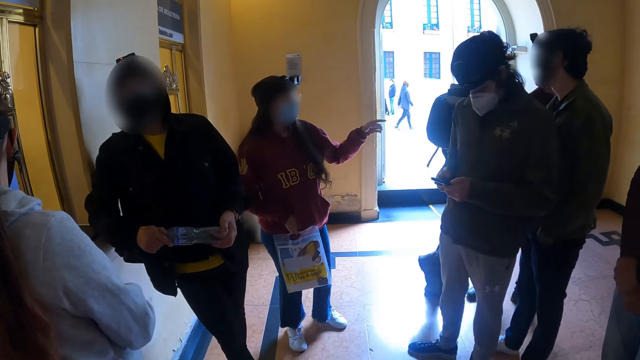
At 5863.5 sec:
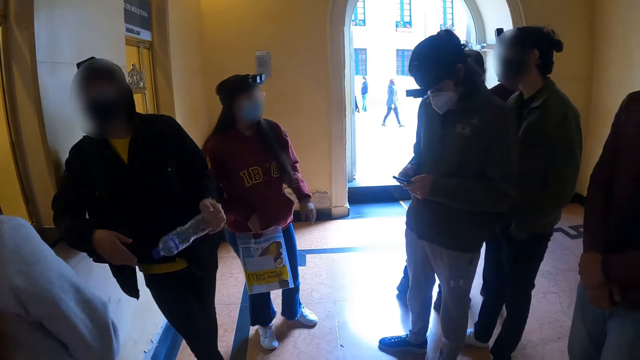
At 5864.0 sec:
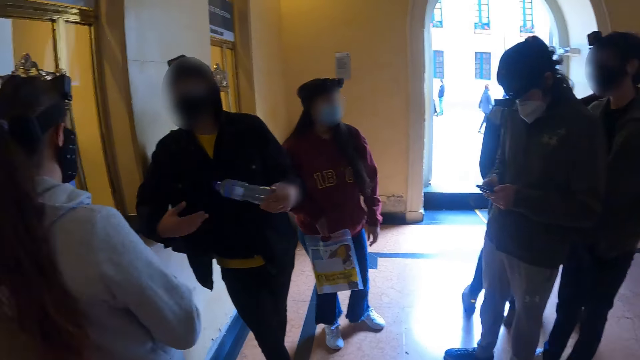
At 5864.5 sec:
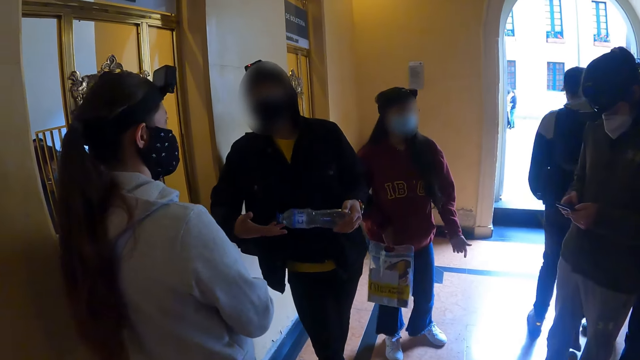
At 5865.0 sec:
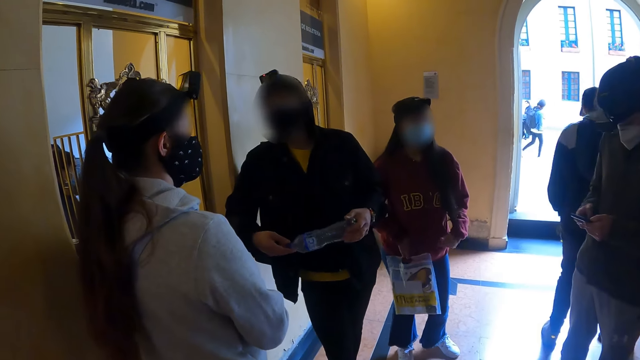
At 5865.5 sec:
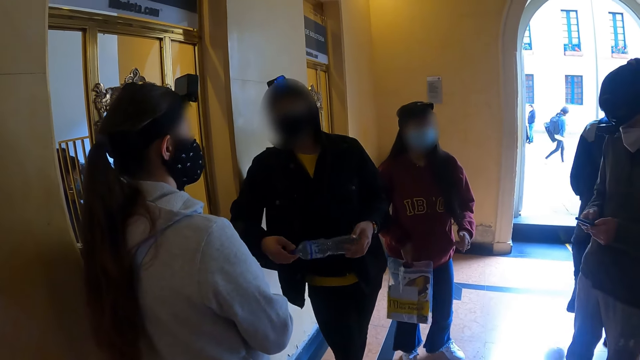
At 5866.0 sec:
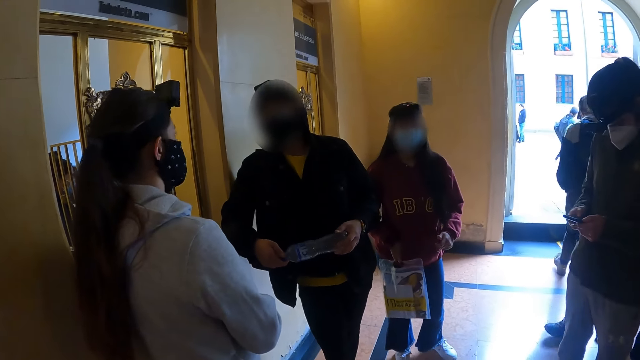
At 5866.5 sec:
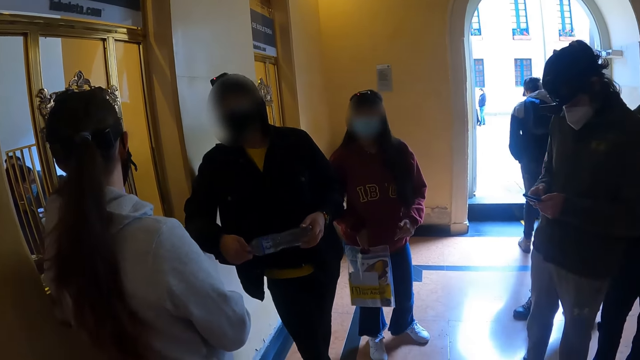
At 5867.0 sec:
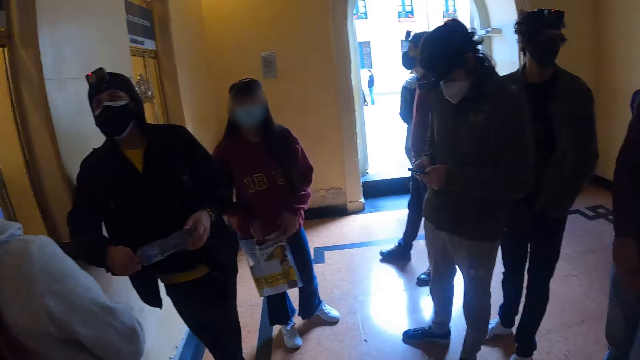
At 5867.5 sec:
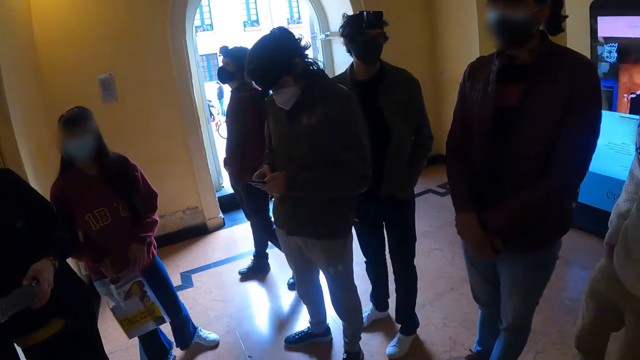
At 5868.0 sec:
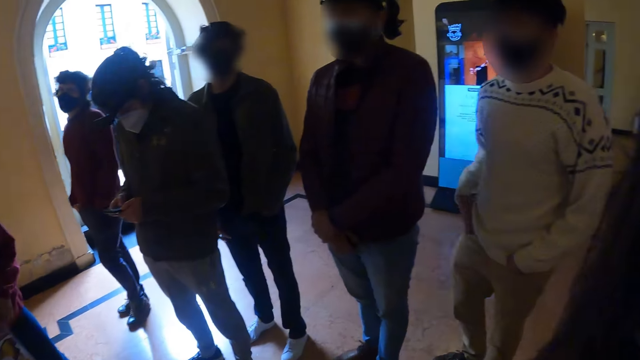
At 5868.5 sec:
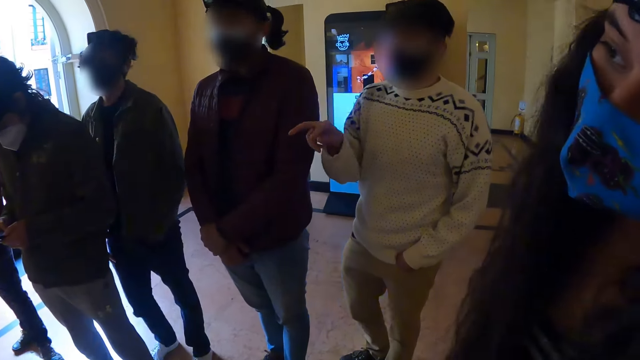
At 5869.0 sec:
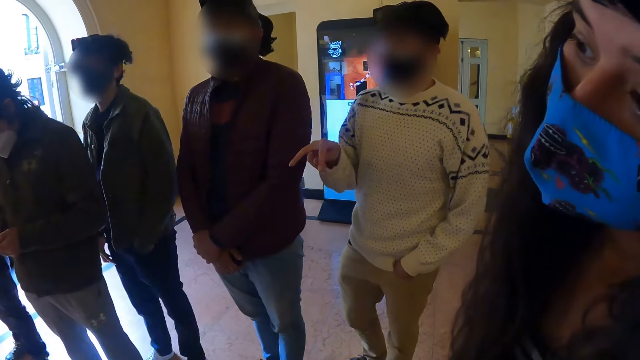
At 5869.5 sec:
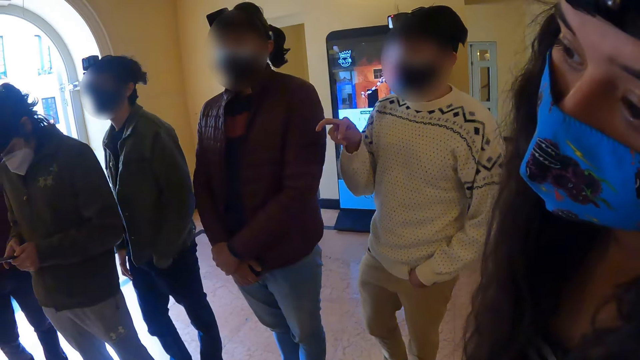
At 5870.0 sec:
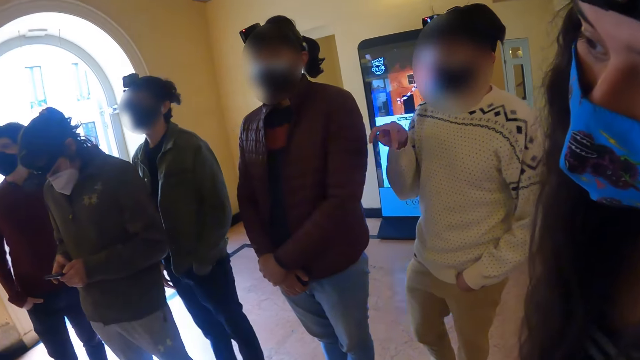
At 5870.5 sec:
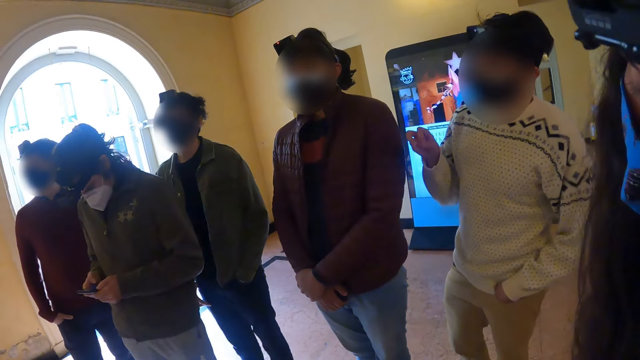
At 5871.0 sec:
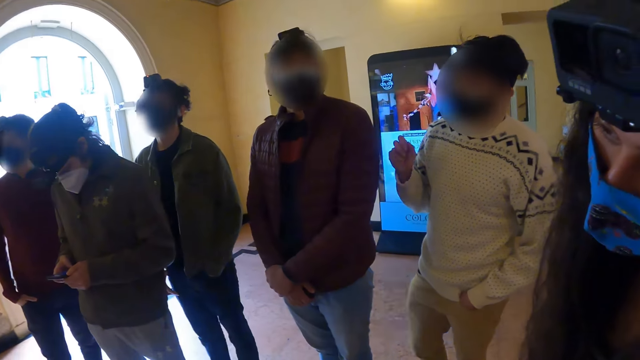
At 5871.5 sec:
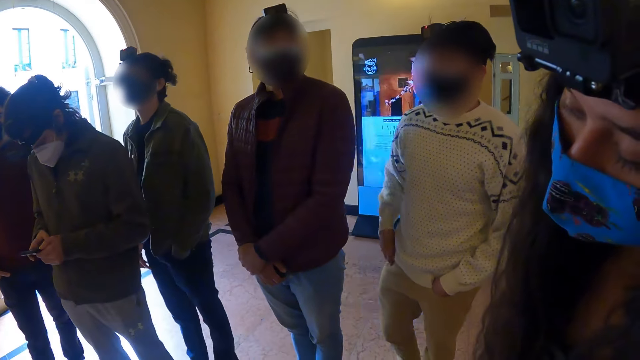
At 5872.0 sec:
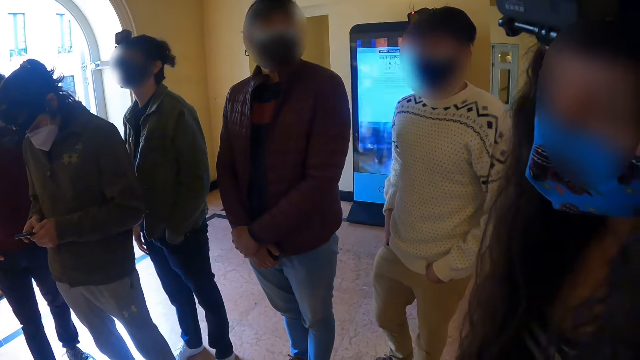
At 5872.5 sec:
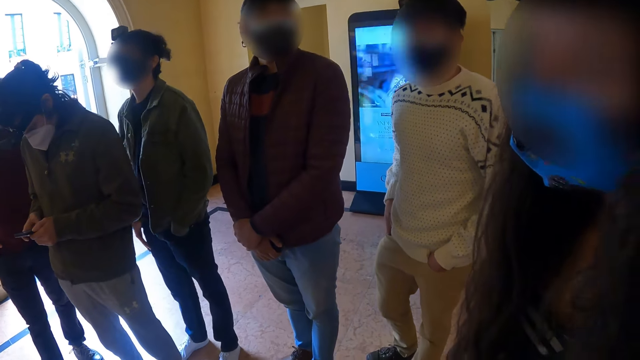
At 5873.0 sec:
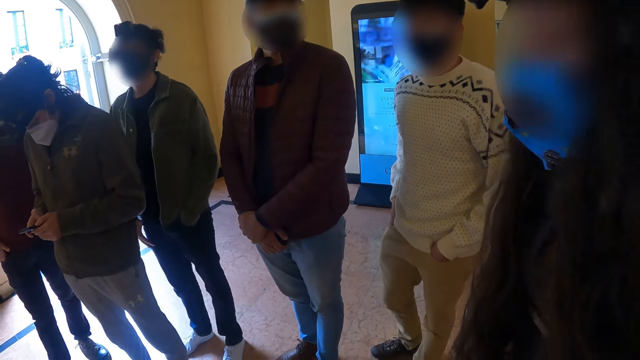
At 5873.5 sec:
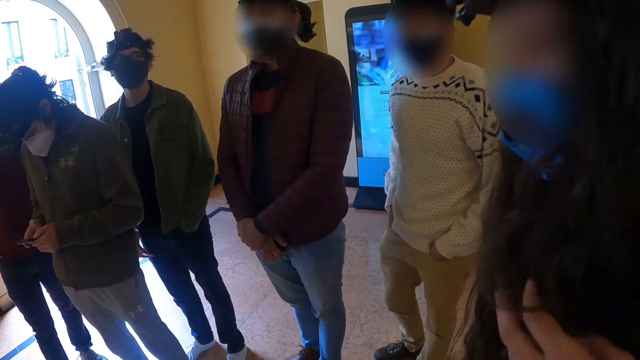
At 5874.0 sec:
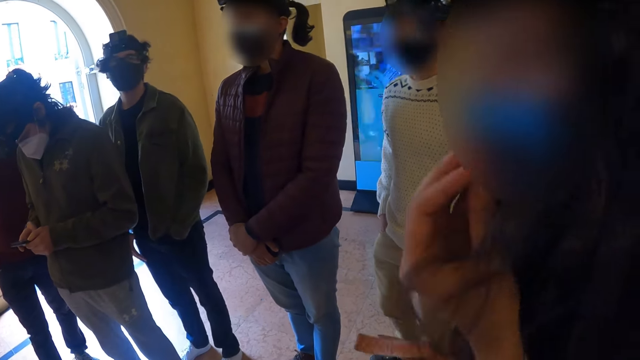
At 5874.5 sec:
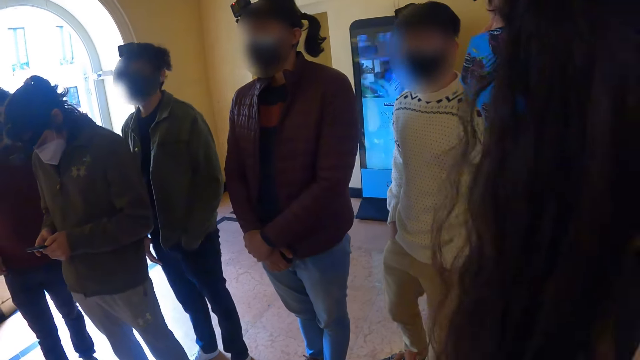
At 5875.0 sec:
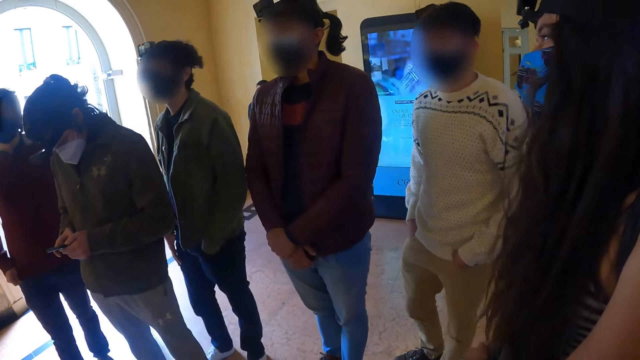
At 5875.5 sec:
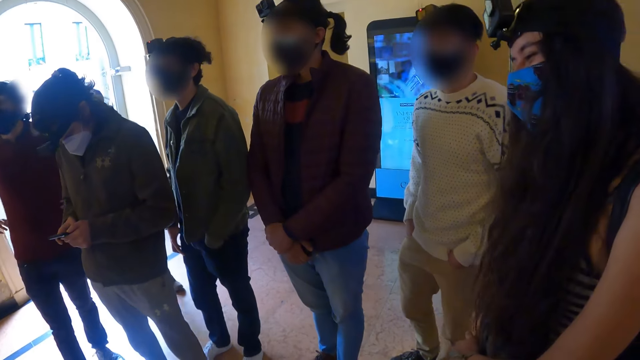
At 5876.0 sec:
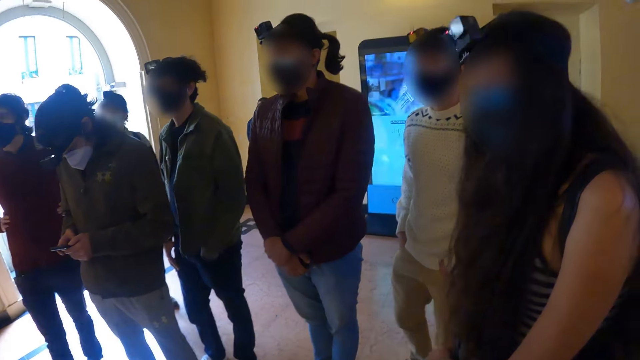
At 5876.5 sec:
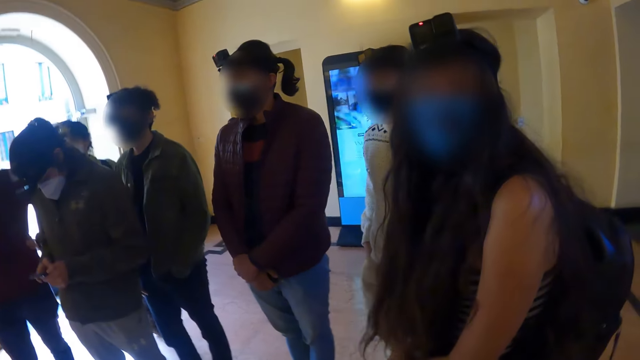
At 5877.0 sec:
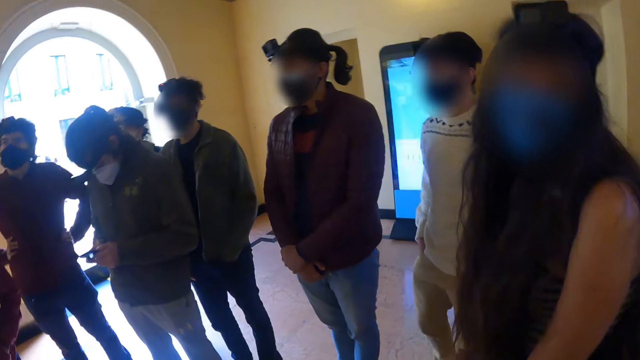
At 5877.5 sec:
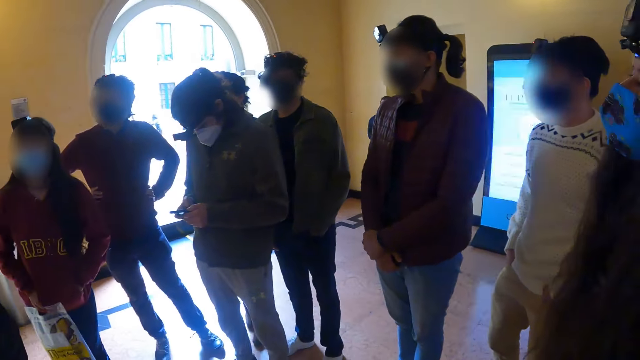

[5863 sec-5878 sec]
A person talks to another person. A third person moves the bottle. A man shakes the bottle on his hands. A fourth person moves close to the third person. A fifth person talks to the third person. The camera wearer looks around. The third person uses the phone. The fifth person moves the hand in the pocket. The second person moves the hand on the hair. The fourth person moves the hand to the waist.

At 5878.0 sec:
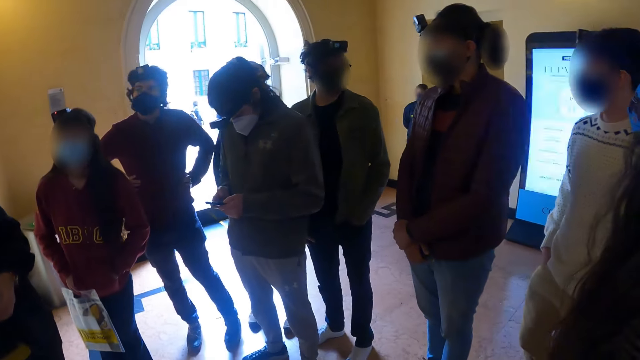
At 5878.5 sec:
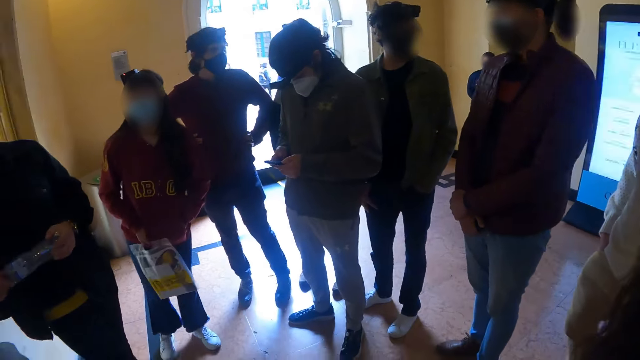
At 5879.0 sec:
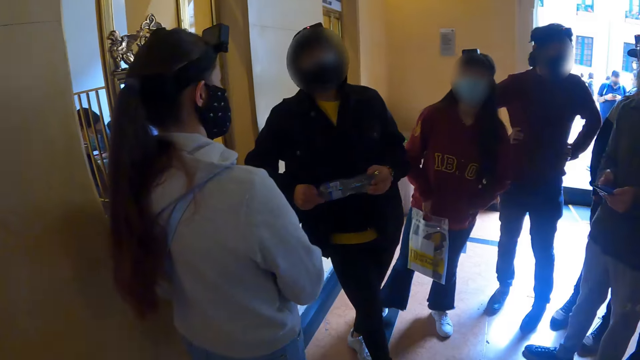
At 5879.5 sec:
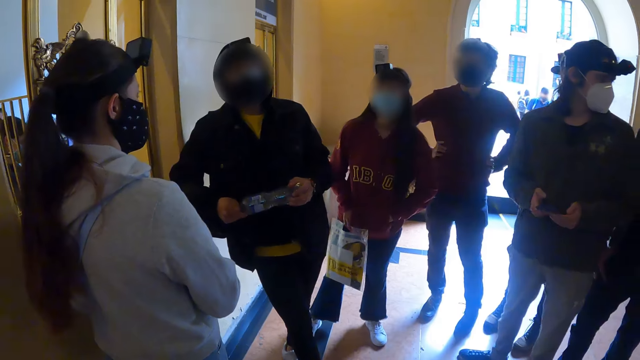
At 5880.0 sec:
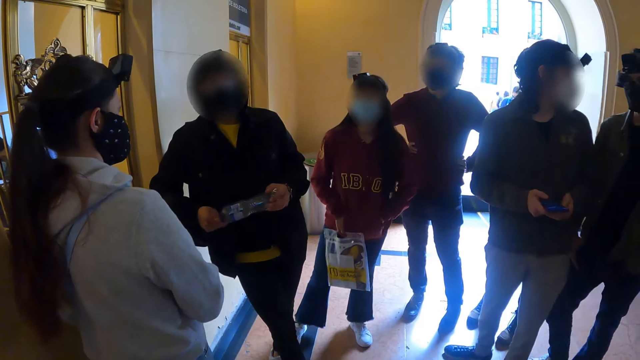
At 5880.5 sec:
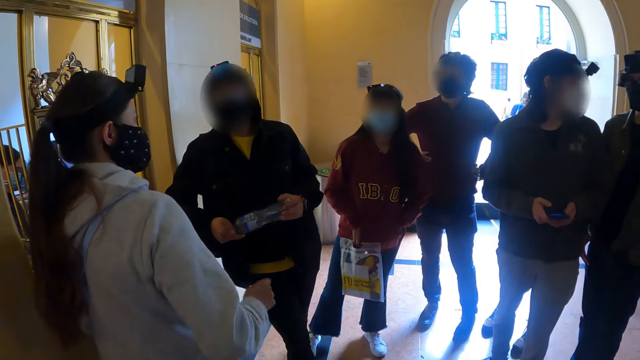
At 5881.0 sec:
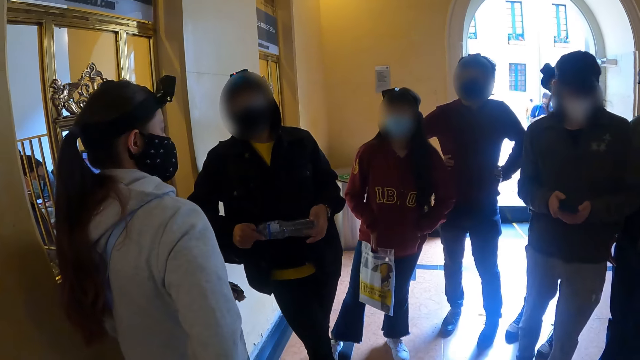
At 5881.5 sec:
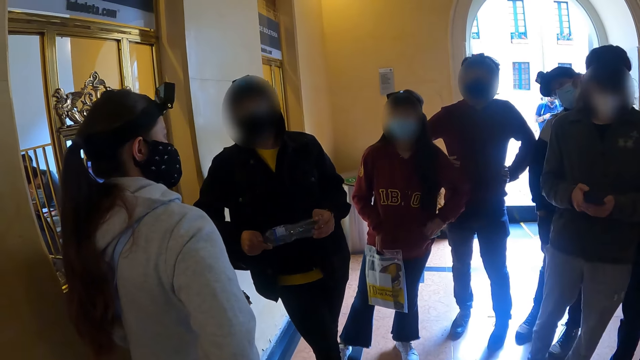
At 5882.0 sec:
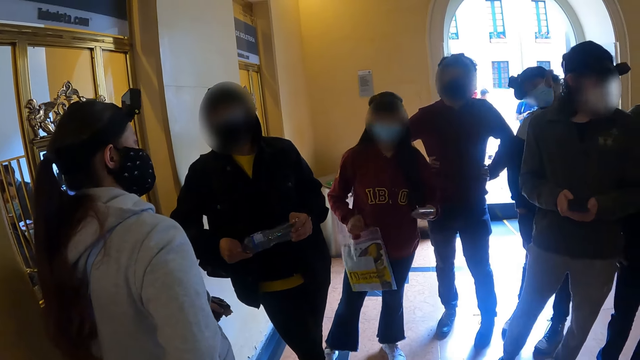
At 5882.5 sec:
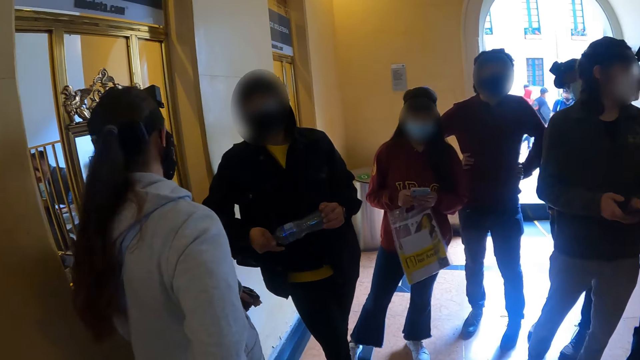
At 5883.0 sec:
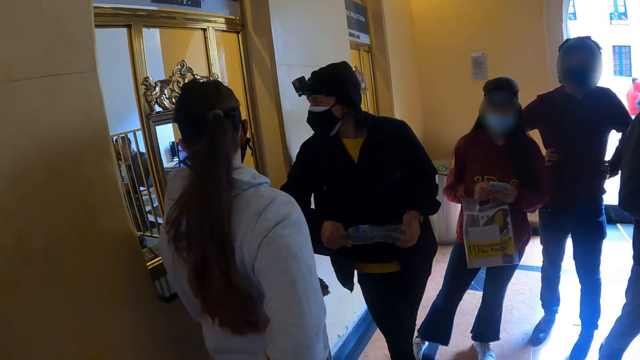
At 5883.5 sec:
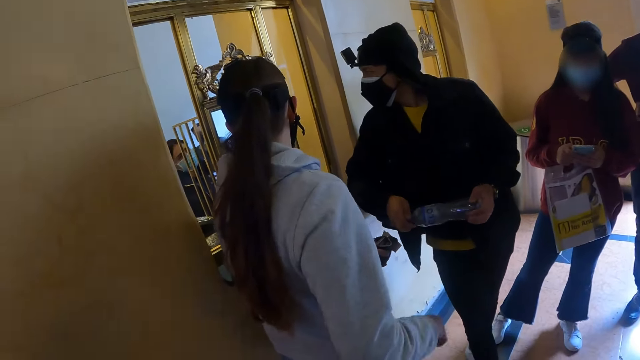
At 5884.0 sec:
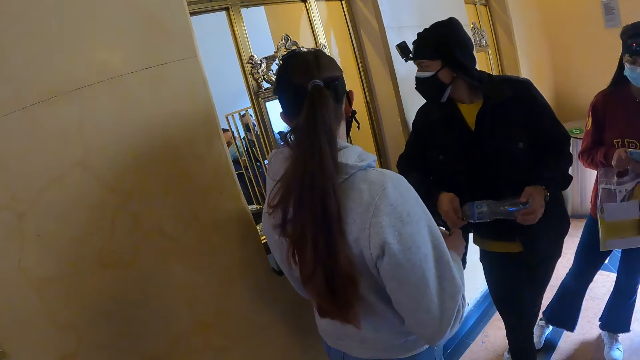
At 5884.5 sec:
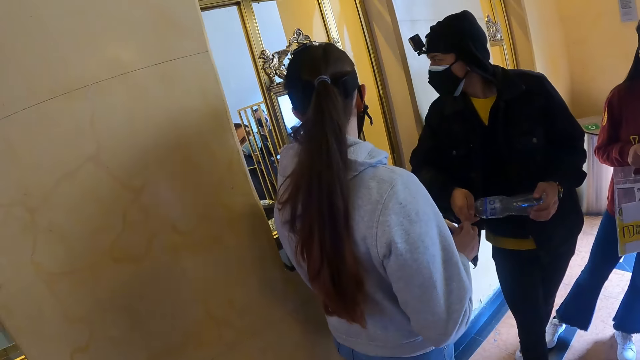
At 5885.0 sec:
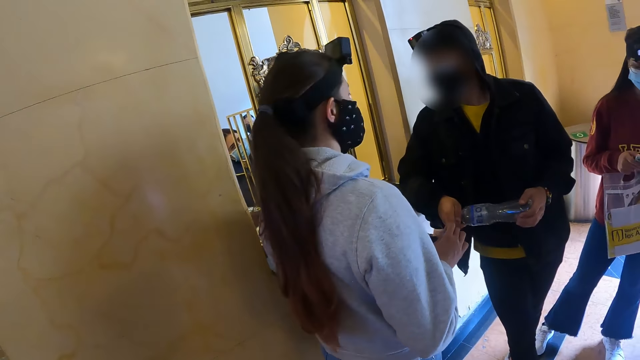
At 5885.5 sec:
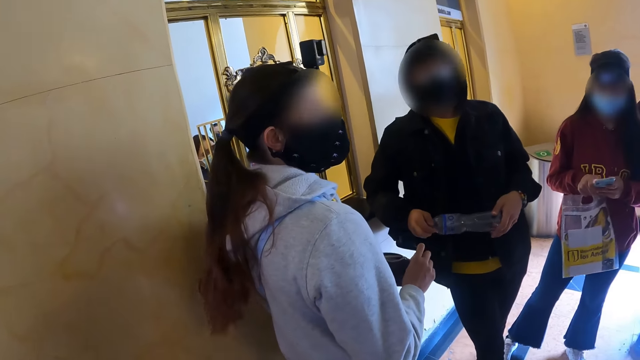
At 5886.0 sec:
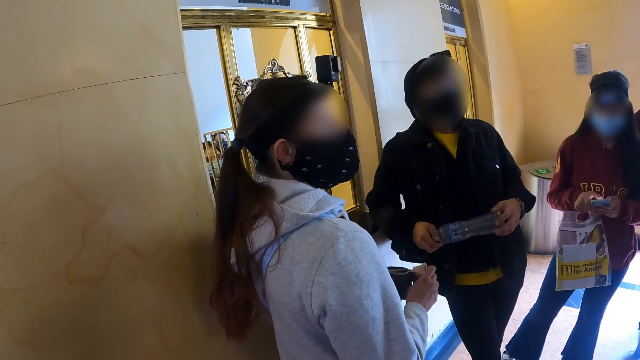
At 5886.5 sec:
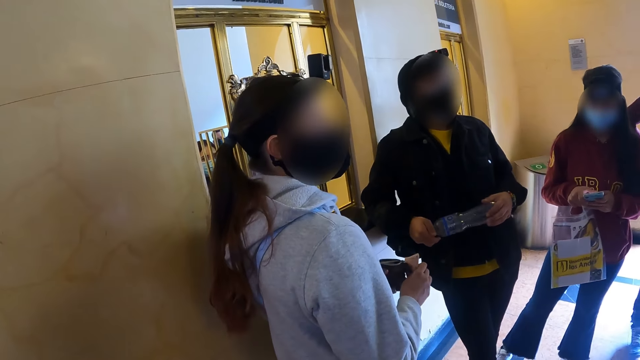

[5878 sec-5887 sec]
A person uses the phone. Another person holds the money.
